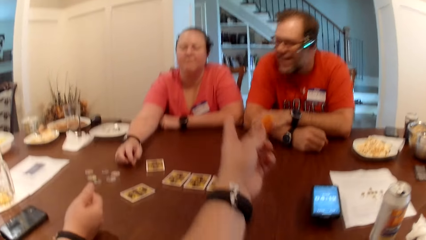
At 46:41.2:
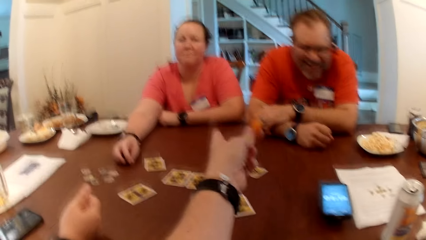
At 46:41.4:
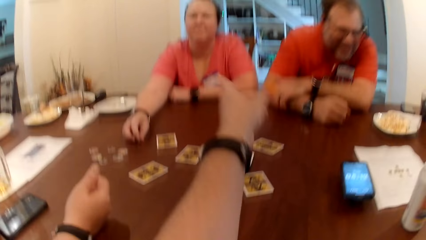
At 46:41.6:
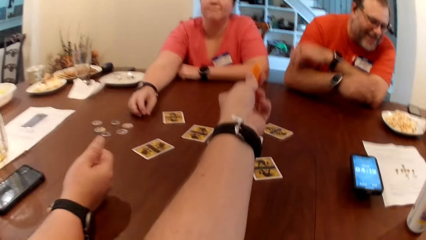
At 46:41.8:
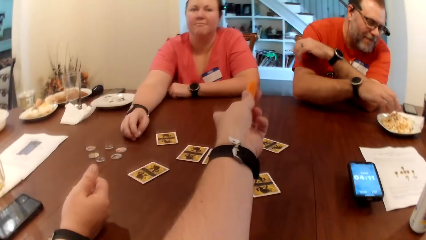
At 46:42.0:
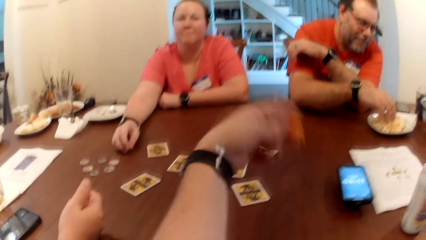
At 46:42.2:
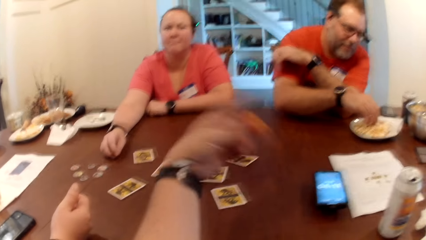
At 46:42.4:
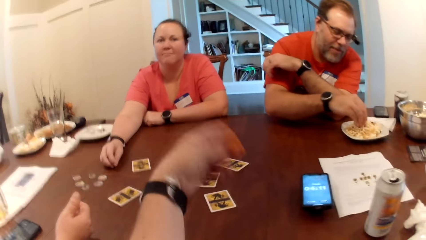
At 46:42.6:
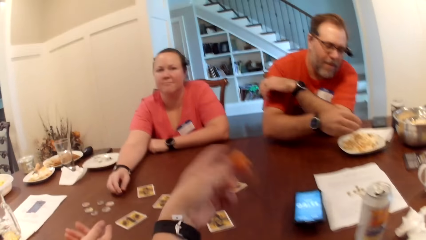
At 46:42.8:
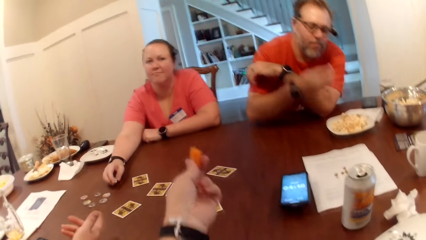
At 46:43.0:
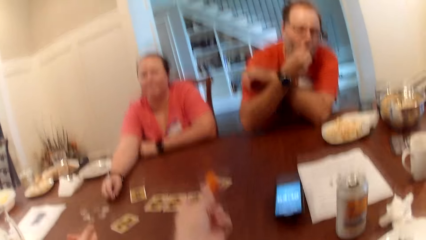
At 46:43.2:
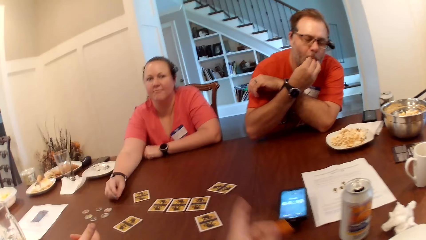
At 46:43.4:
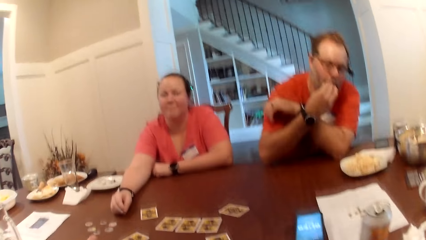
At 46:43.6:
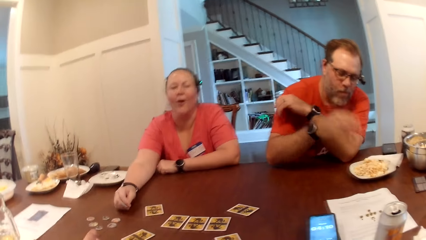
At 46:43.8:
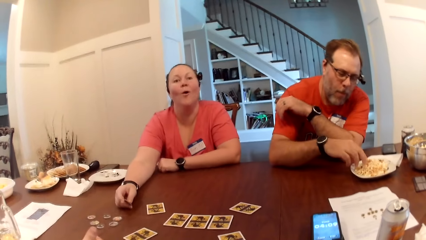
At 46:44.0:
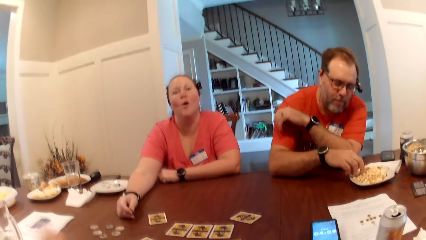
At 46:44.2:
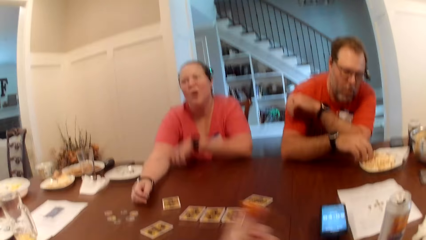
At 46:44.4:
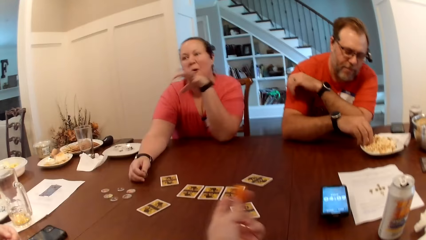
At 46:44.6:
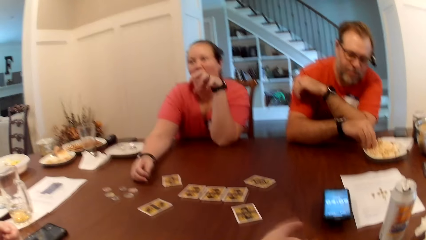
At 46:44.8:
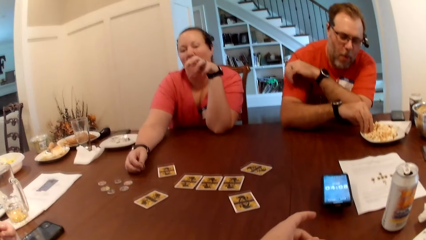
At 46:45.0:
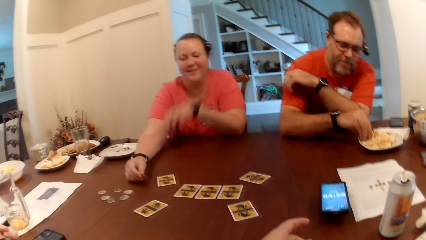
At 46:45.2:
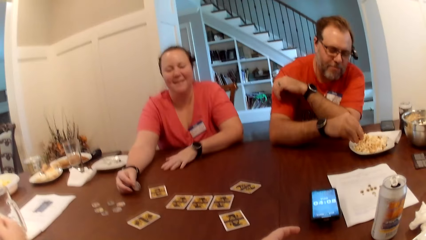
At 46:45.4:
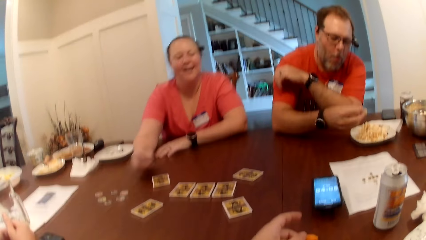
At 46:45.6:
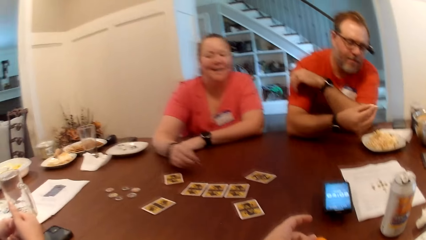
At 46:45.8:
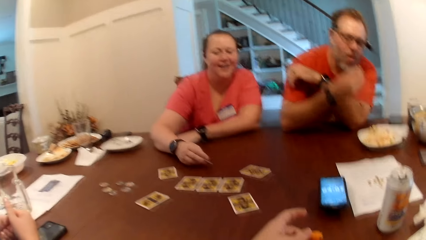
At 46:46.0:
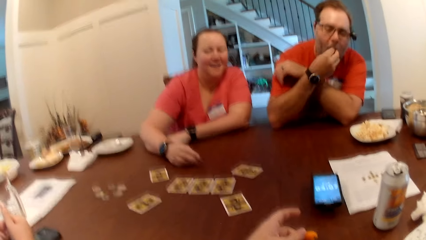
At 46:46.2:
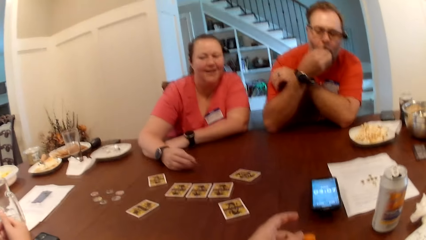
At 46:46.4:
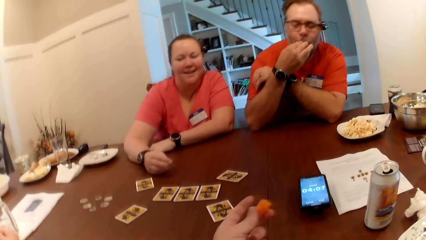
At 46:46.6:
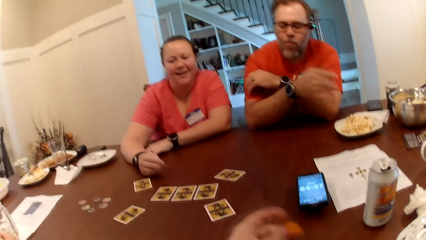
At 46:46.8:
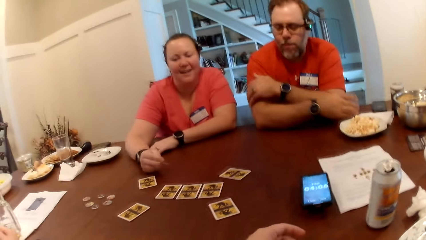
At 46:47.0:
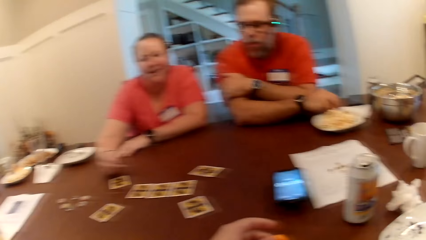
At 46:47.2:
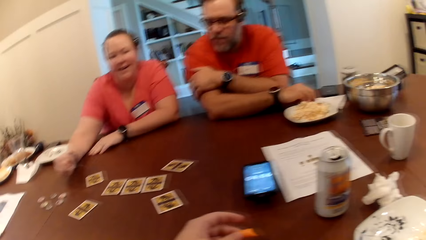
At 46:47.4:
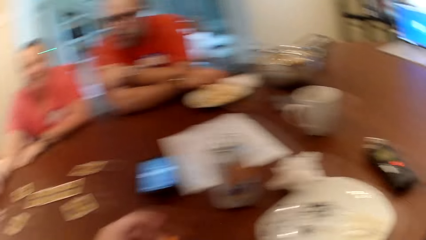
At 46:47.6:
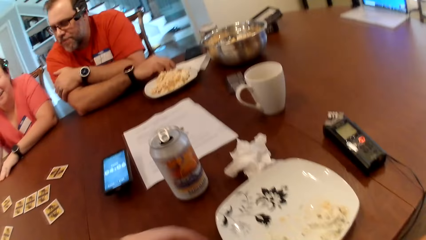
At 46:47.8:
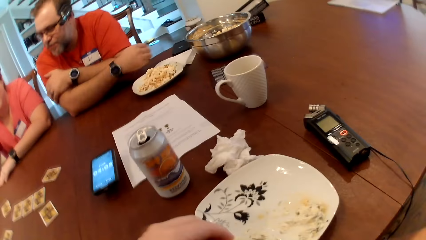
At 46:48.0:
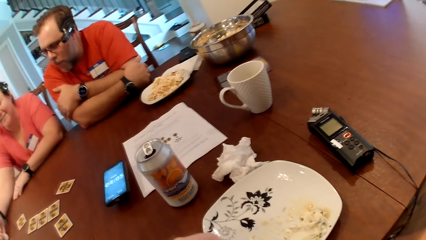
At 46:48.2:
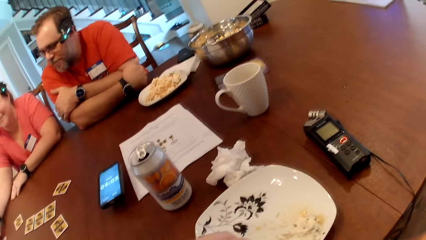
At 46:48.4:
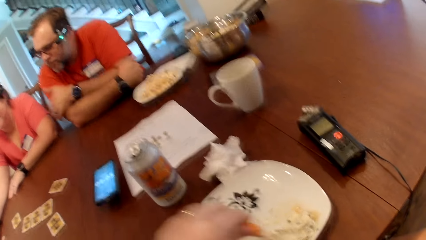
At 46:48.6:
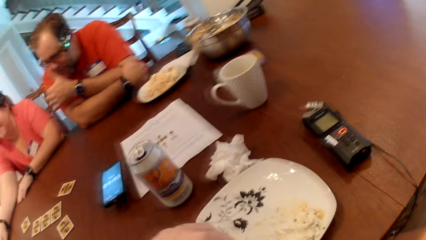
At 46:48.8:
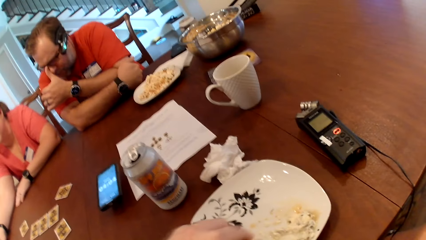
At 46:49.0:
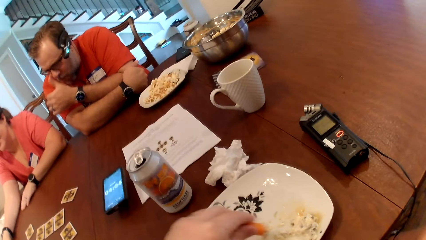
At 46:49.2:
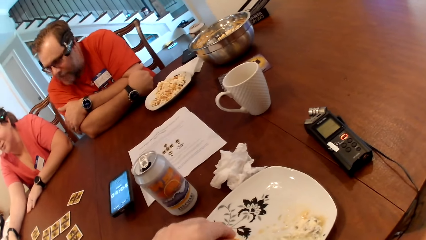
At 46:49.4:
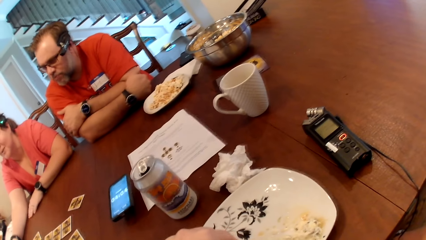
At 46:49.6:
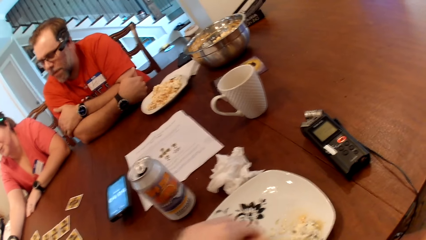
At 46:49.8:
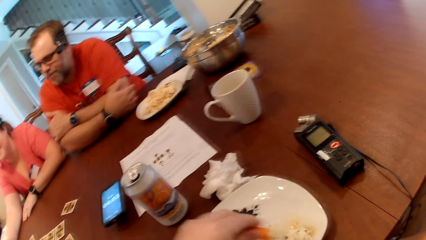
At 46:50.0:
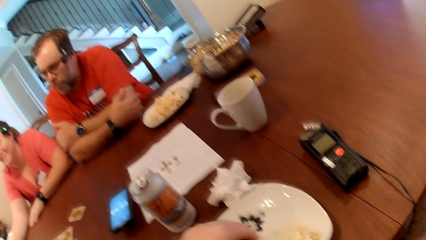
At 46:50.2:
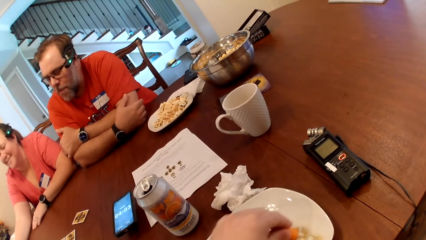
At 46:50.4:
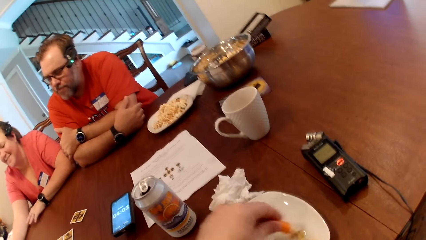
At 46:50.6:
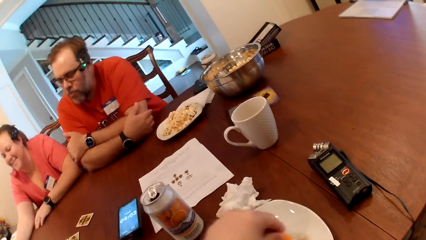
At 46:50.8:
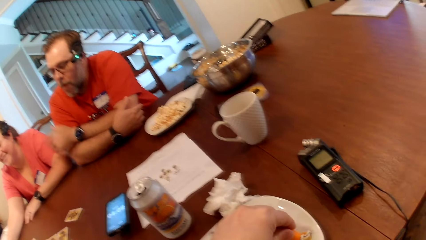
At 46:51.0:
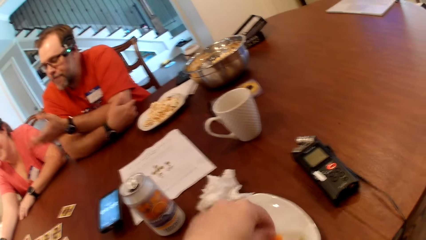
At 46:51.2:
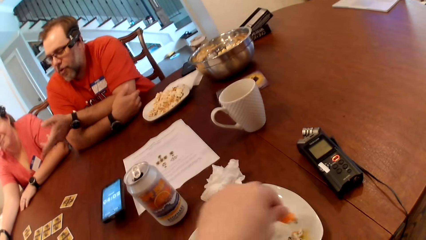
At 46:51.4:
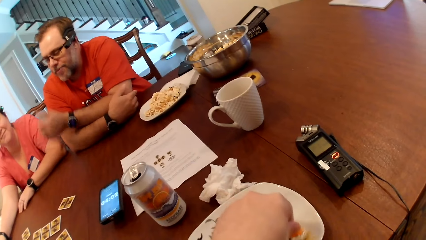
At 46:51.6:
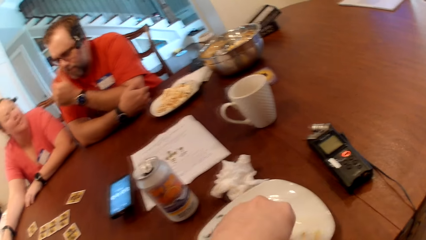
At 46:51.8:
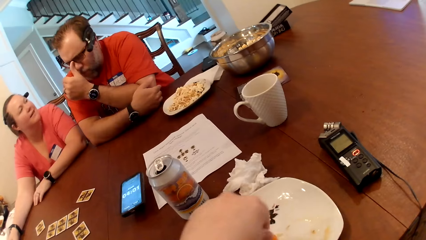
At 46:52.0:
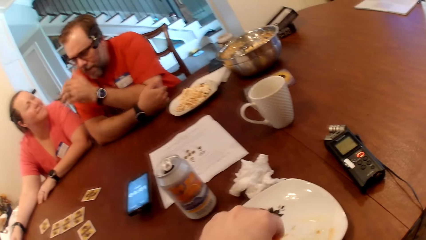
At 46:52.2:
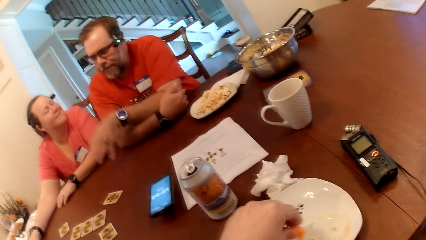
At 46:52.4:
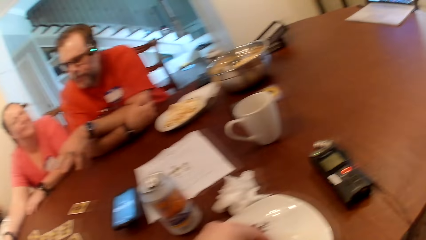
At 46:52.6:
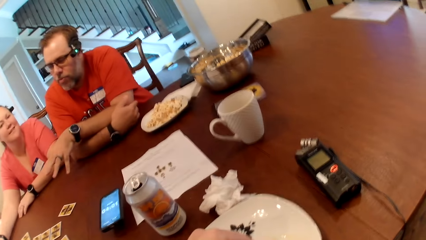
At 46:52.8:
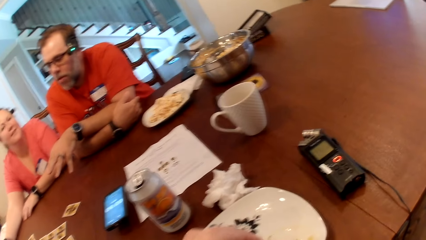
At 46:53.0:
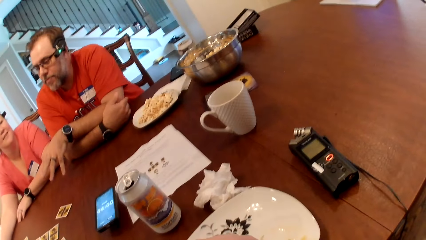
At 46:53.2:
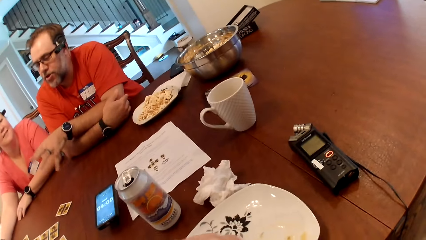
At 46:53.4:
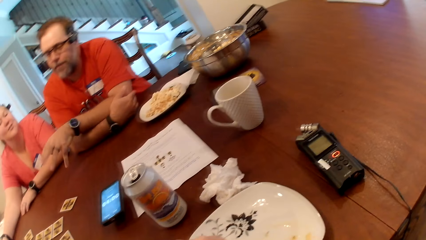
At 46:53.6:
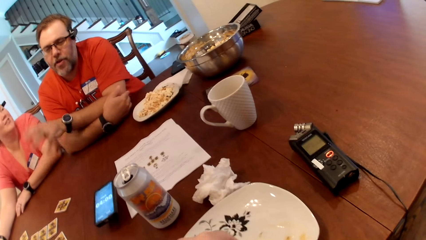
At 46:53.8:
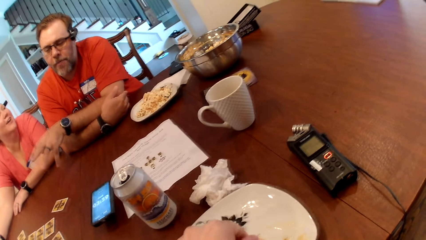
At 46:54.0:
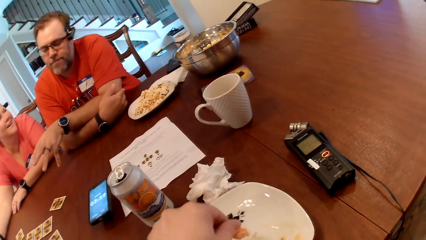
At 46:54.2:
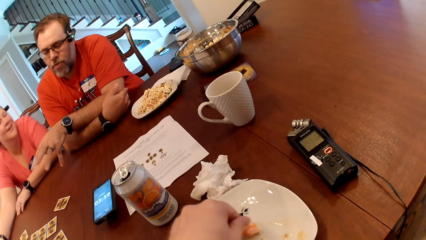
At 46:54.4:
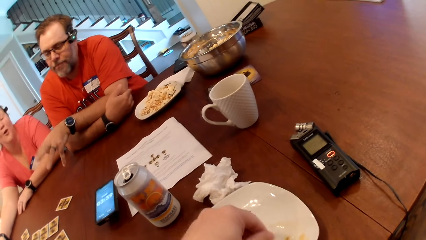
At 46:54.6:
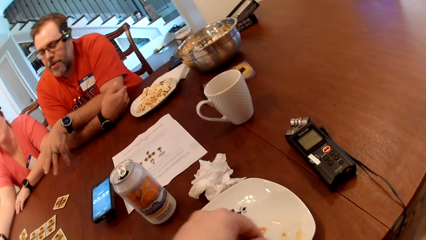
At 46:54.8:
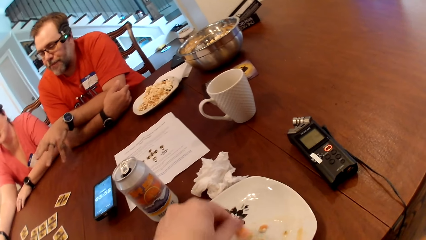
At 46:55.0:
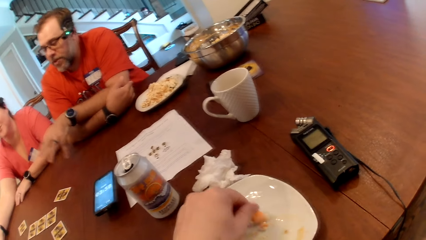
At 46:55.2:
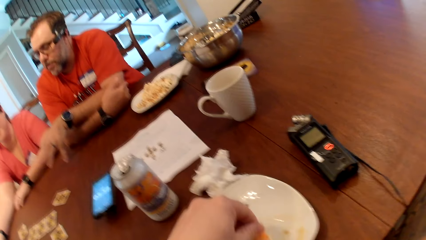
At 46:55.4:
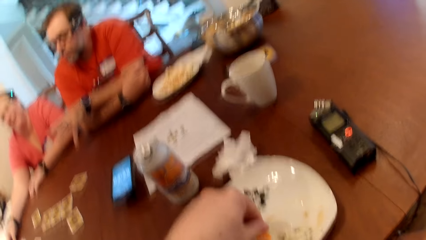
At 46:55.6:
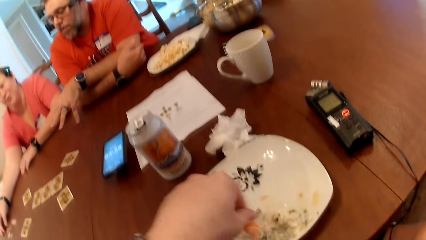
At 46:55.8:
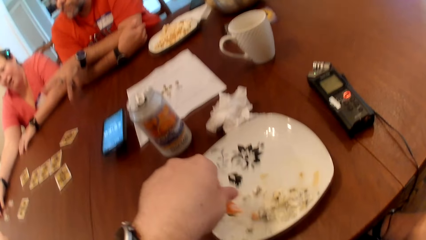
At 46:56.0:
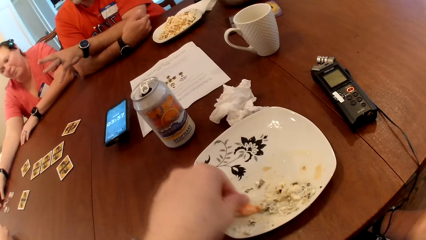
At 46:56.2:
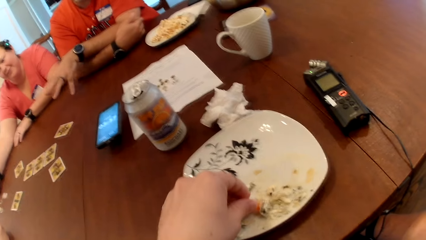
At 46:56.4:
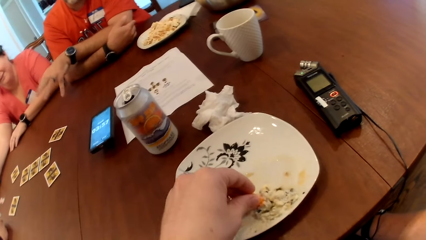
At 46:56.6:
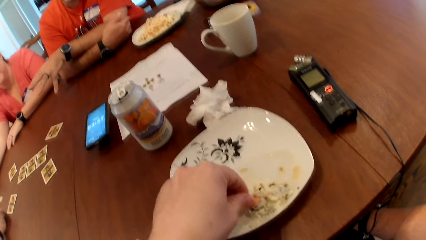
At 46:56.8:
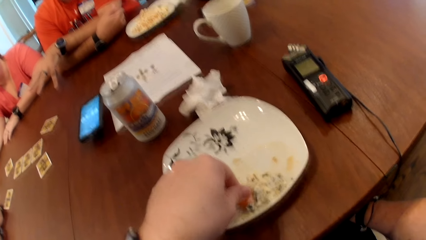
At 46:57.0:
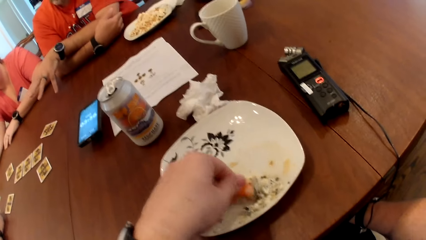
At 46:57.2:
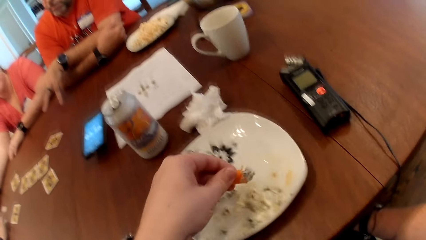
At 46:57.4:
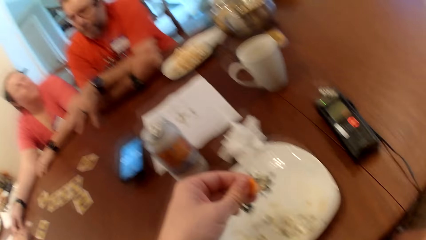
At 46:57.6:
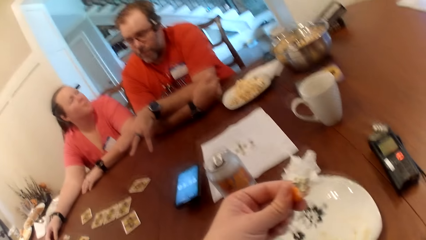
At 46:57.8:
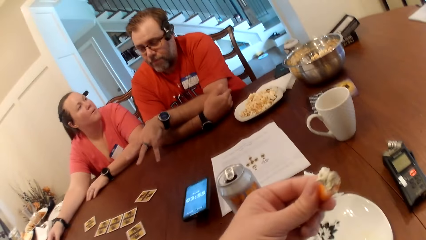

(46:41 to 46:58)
The camera wearer interacts with a woman. The woman picks the token on the table with her right hand. The camera wearer converses. A man picks popcorn from a plate on the table with his right hand. He eats the popcorn in his right hand. He picks popcorn from the plate on the table with his right hand and eats the popcorn in his right hand. The camera wearer packs some sauce on the plate on the table with a carrot in his left hand. The man adjusts a pair of glasses with his left hand. The camera wearer picks a snack.
